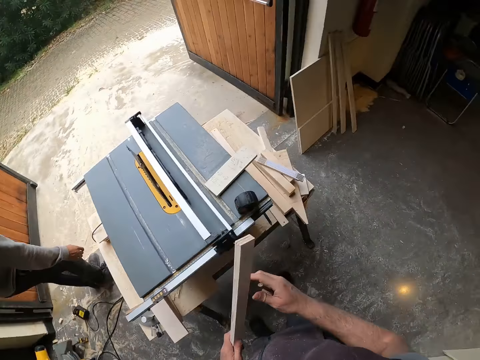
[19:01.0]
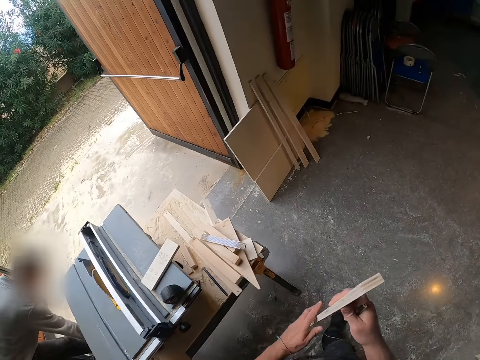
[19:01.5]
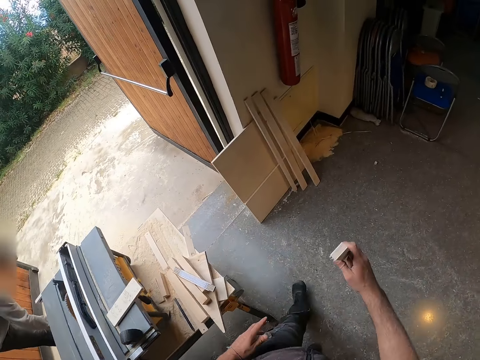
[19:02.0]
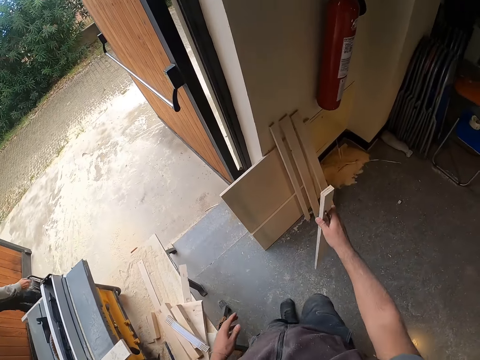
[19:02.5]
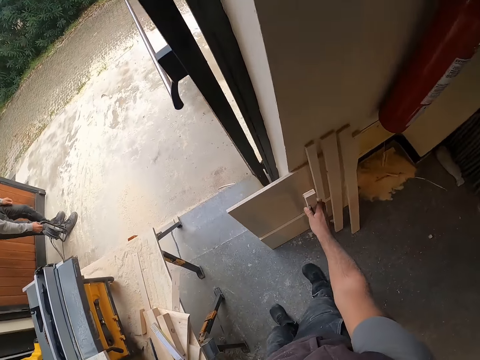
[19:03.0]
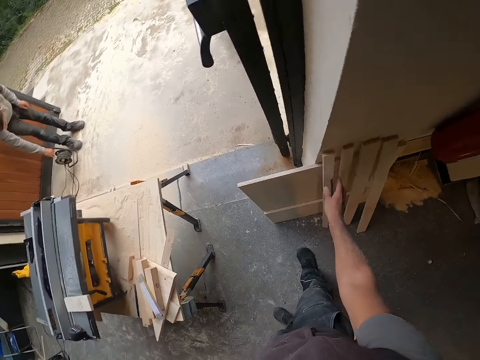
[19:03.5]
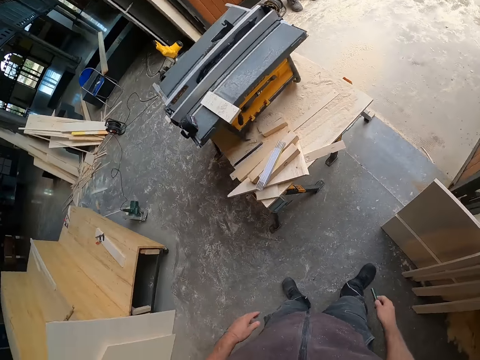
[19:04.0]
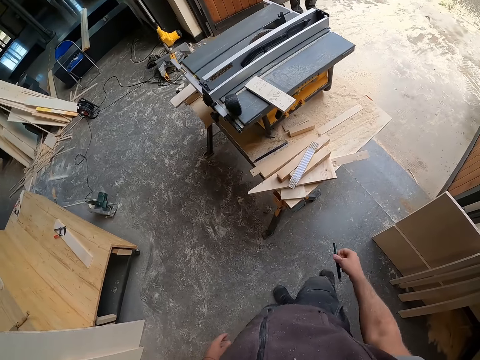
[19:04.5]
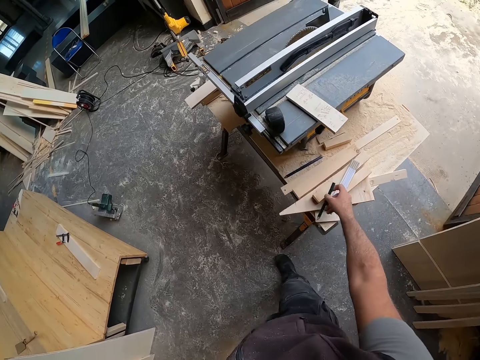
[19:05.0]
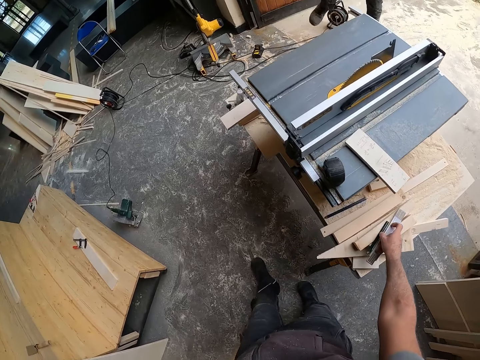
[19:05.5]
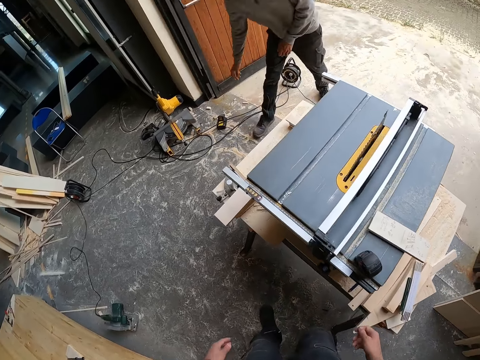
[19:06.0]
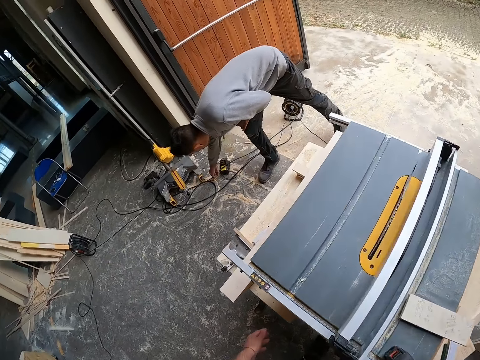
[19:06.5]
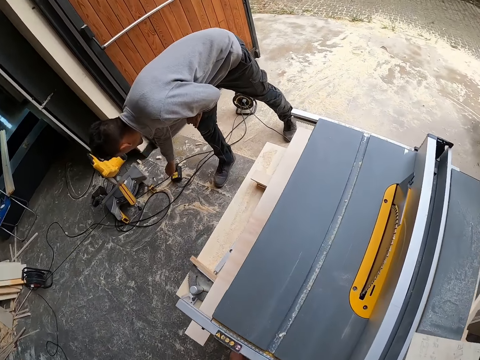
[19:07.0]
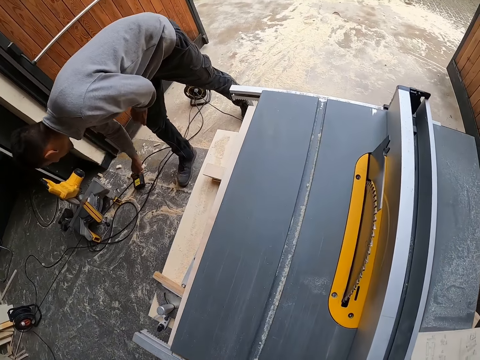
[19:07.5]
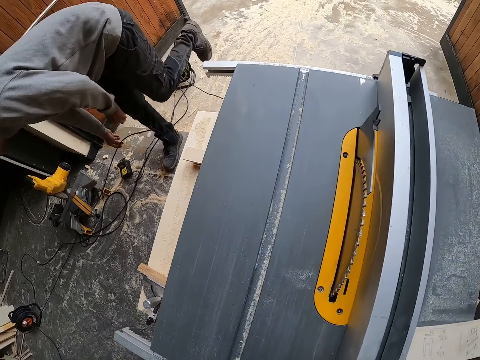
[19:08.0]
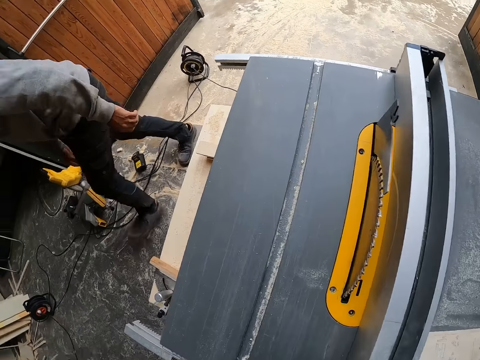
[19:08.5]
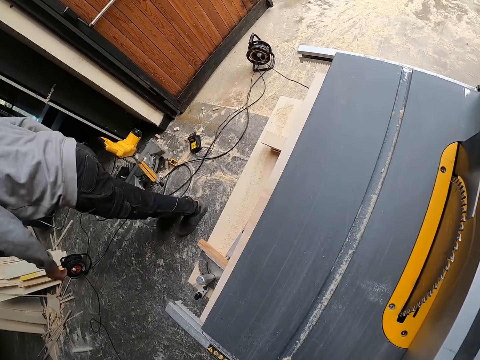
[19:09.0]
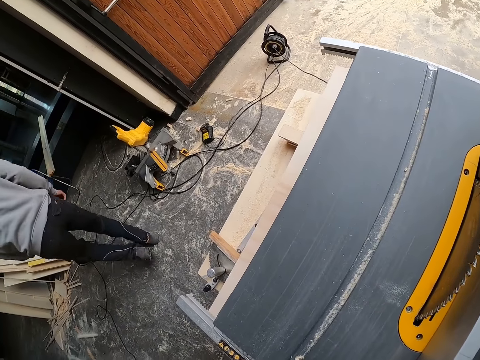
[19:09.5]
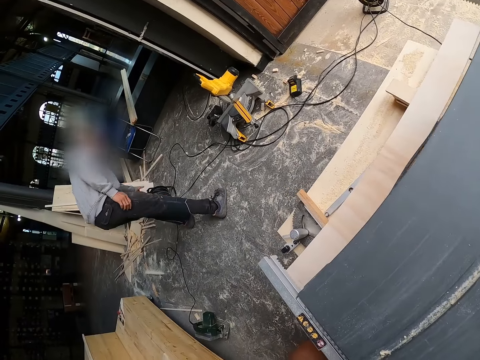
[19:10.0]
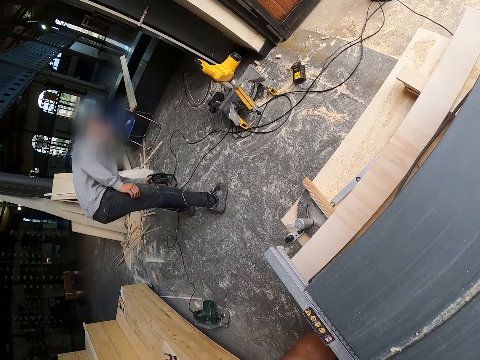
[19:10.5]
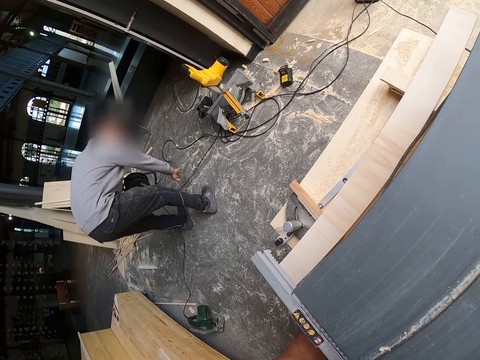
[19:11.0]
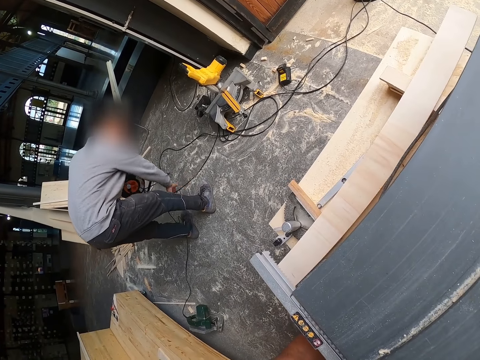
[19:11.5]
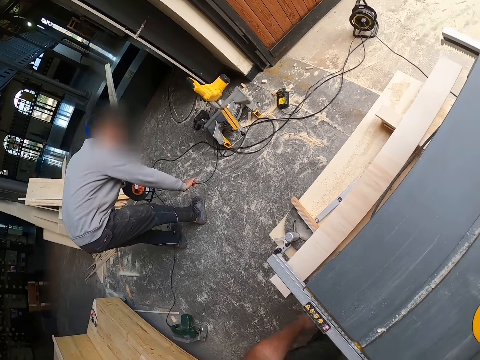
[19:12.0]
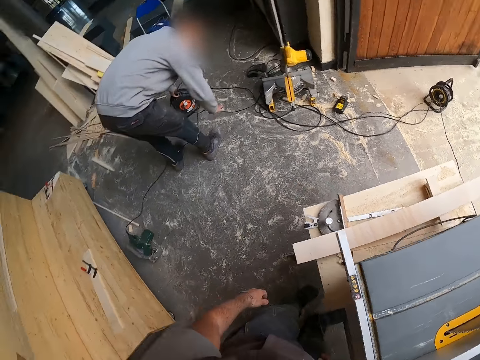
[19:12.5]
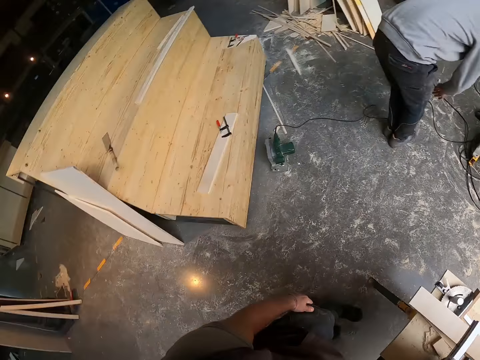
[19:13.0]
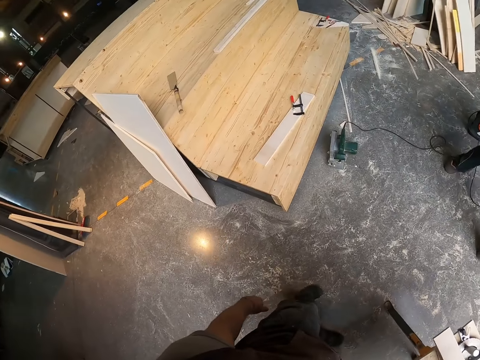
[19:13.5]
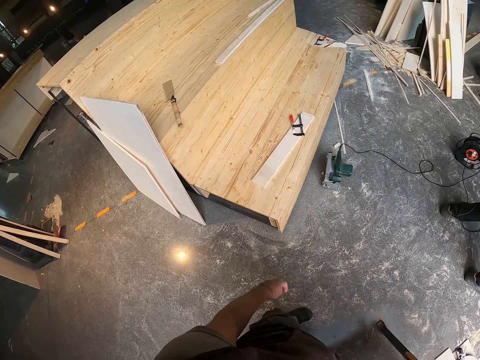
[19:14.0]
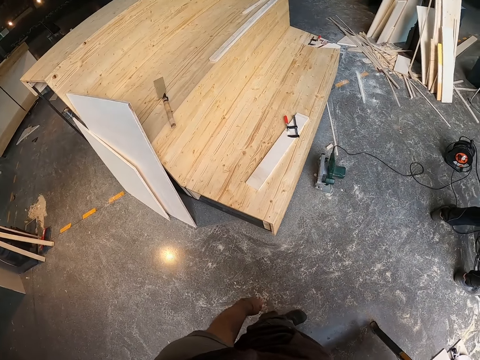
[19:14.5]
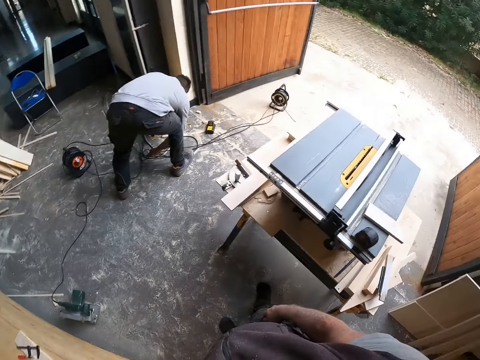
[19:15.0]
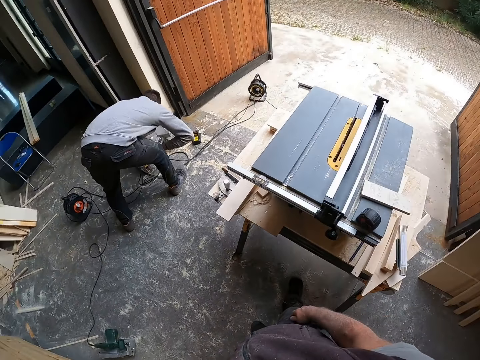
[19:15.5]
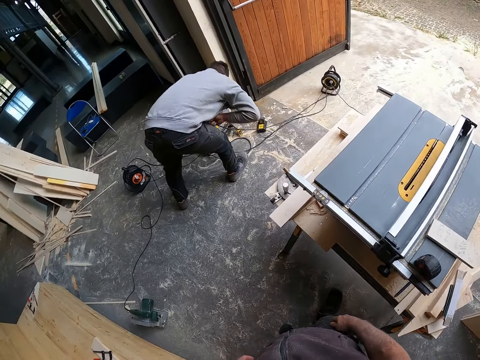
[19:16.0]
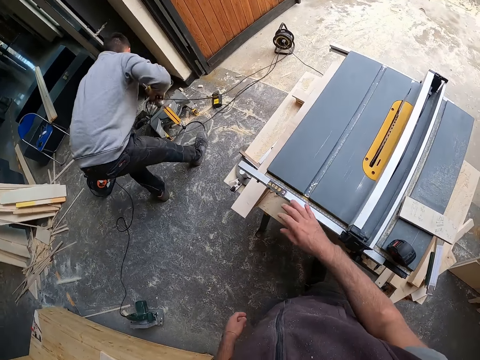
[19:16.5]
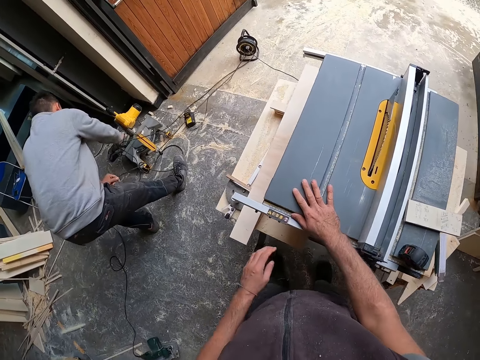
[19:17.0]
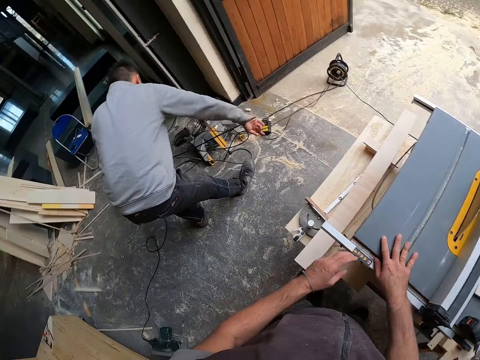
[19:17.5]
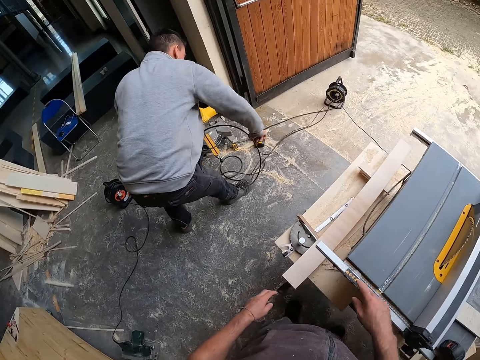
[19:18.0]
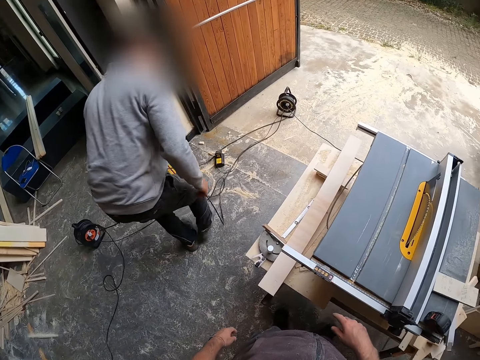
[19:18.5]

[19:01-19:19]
The camera wearer walks around the room. A man pulls the cables. The camera wearer leans the wood against a wall with his right hand. He drops the pencil on a workbench with his right hand. He walks around the room. The man pulls the cables. The man picks up a wire with his right hand and drops the wire in his right hand. The man walks around the room. The man picks up a retractable wire reel with his left hand. The man moves the wire with his right hand. The man drops the retractable wire reel with his left hand. The man moves the wire with both hands. The camera wearer places his right hand on the table saw.

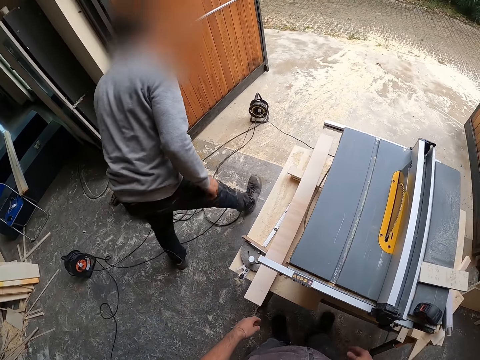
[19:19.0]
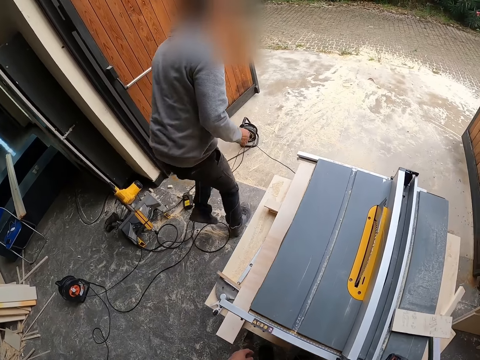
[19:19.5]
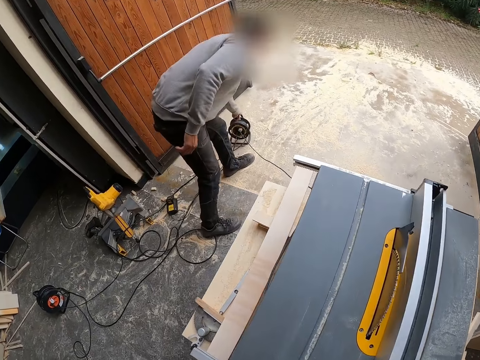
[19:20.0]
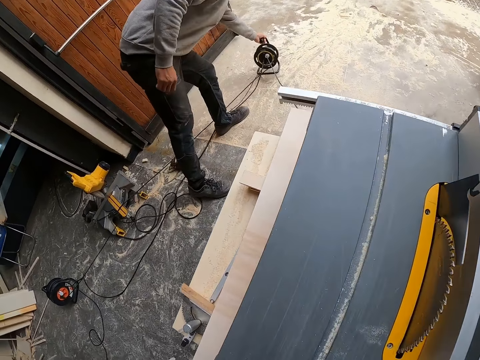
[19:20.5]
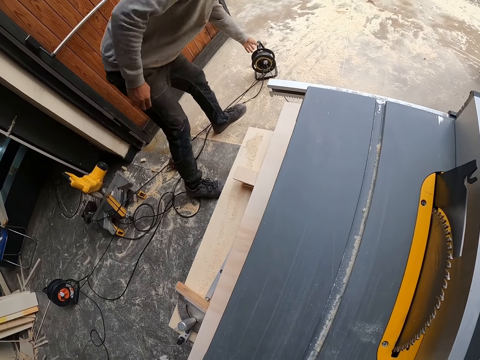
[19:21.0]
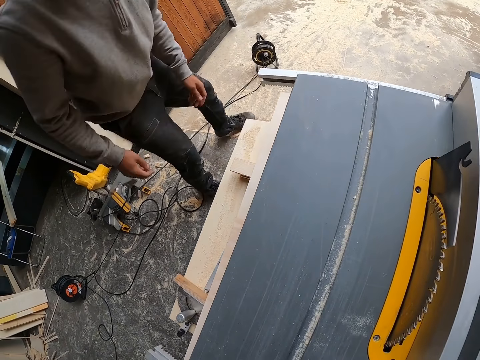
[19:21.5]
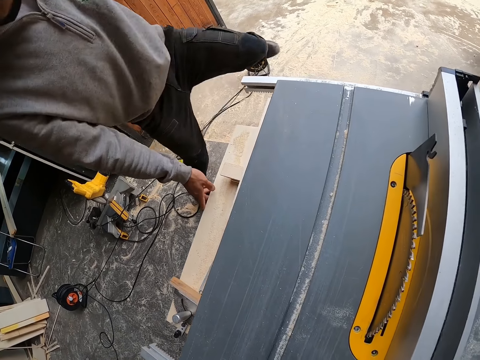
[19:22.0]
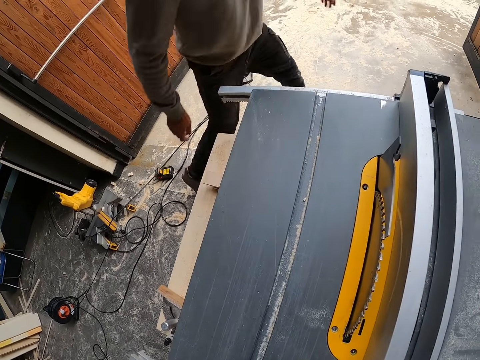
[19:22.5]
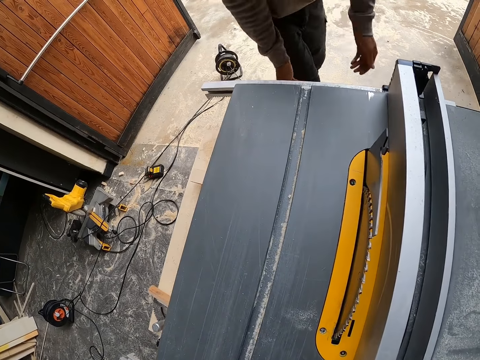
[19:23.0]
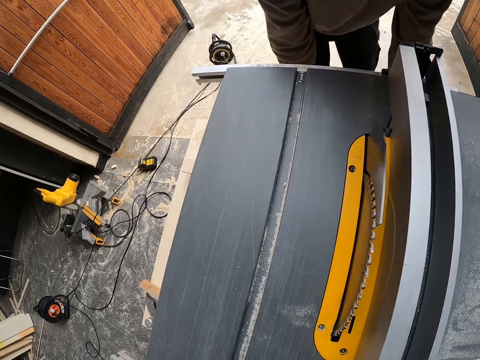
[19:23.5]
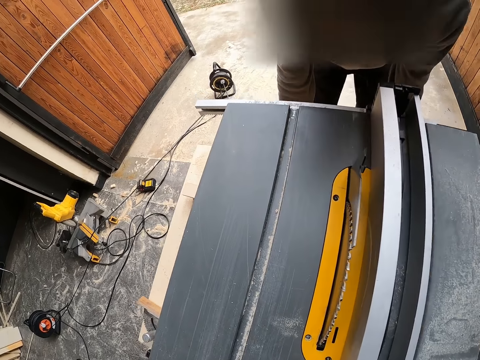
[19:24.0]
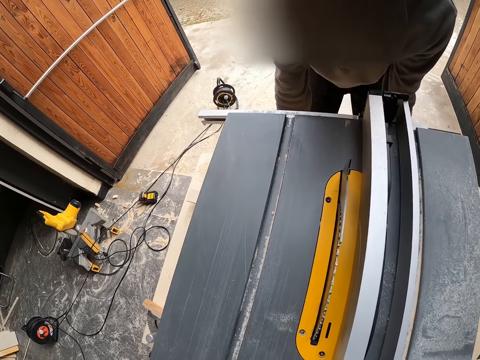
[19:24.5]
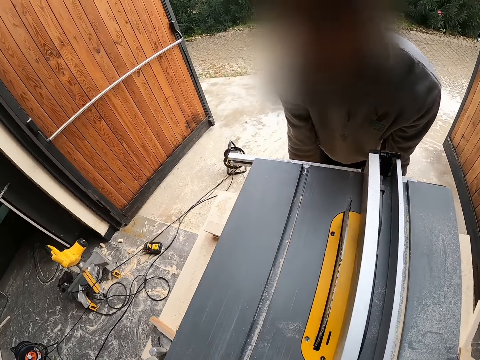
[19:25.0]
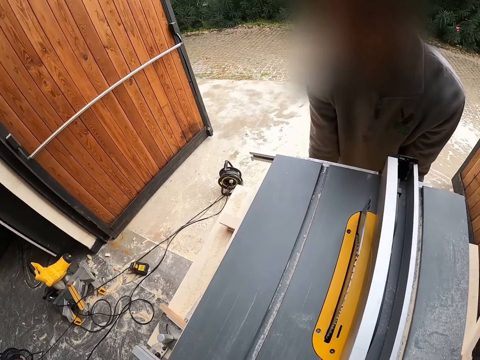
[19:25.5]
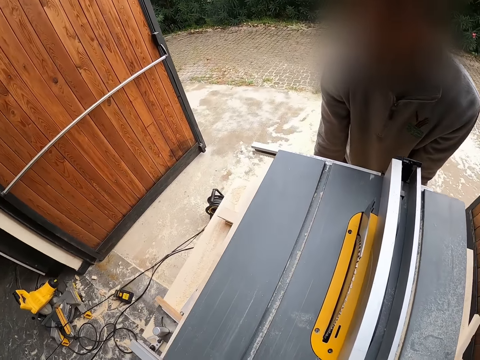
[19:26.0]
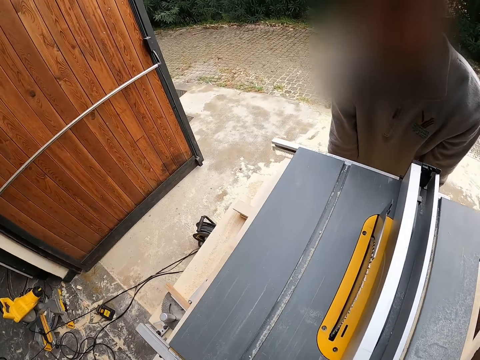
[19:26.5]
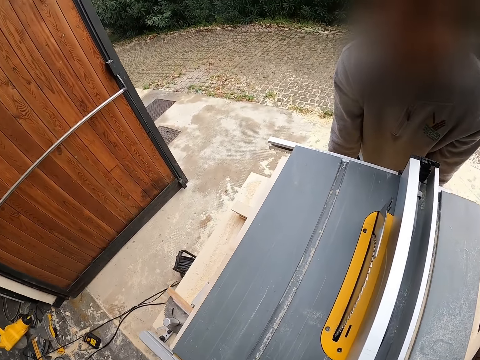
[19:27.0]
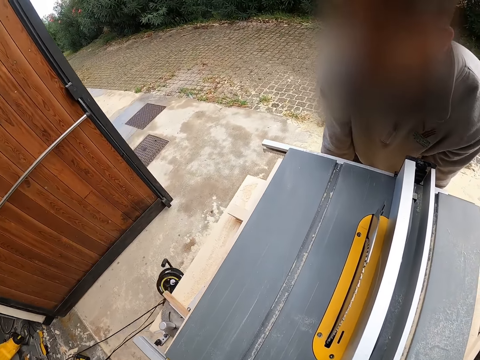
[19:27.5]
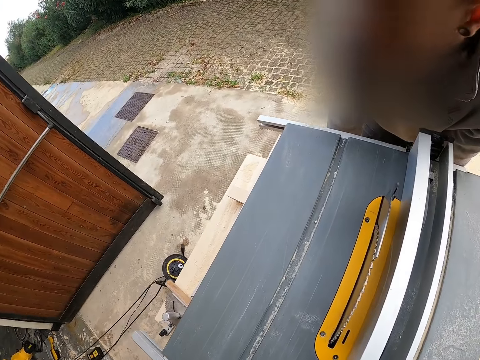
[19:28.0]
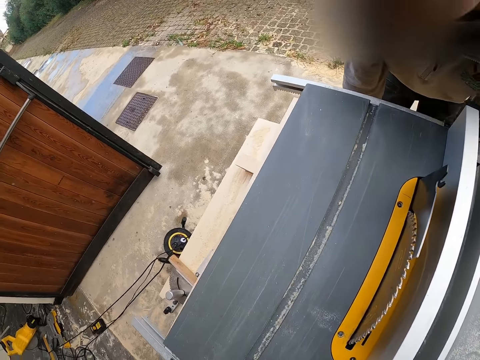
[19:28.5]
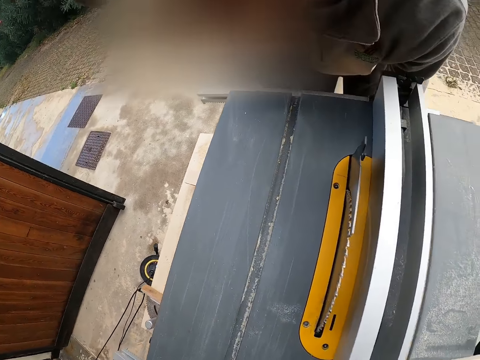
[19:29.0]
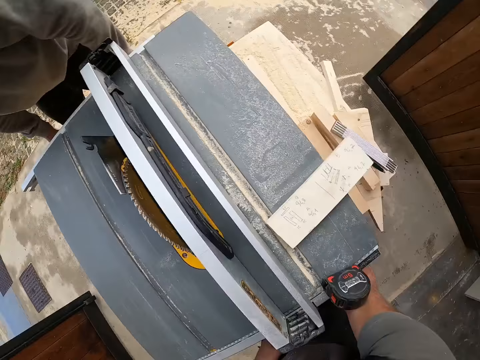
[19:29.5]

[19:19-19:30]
A man picks up a retractable wire reel with his left hand and drops the retractable wire reel with his left hand. The man carries the table saw machine. The man holds the table saw with both hands. The camera wearer moves the table saw with the man.
